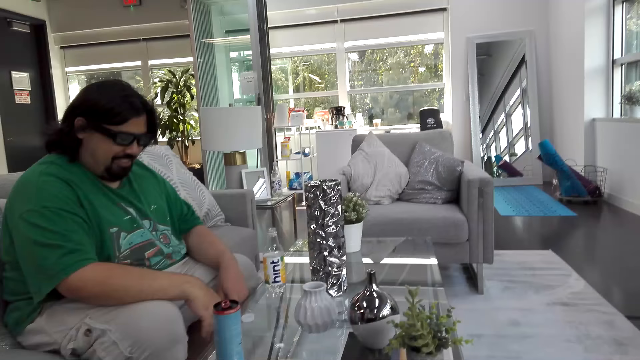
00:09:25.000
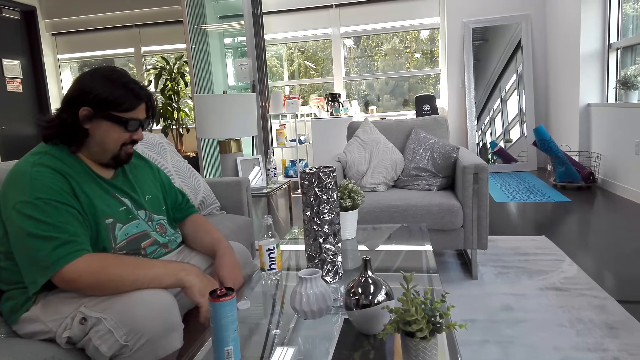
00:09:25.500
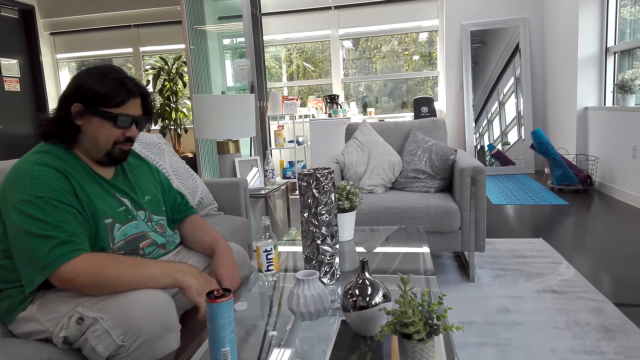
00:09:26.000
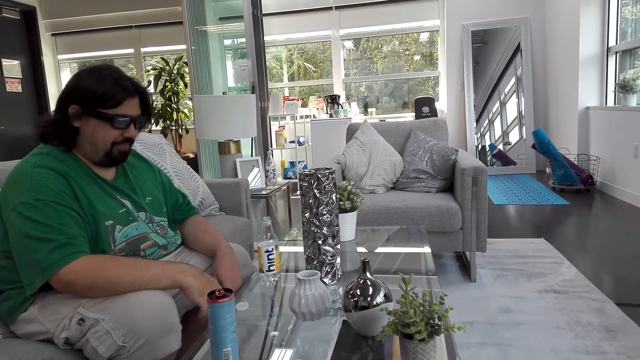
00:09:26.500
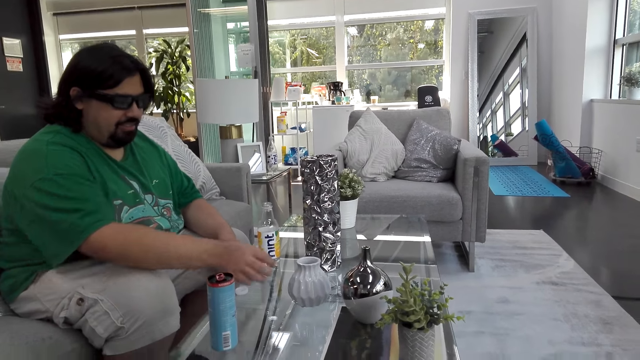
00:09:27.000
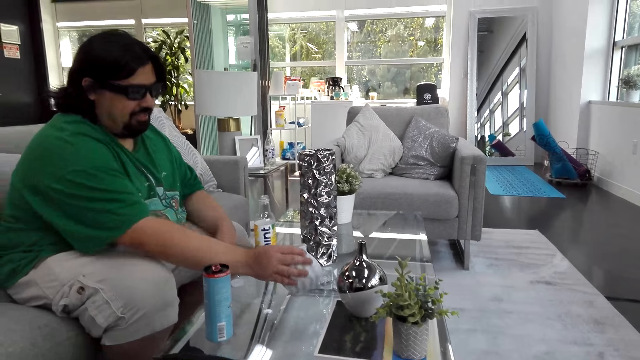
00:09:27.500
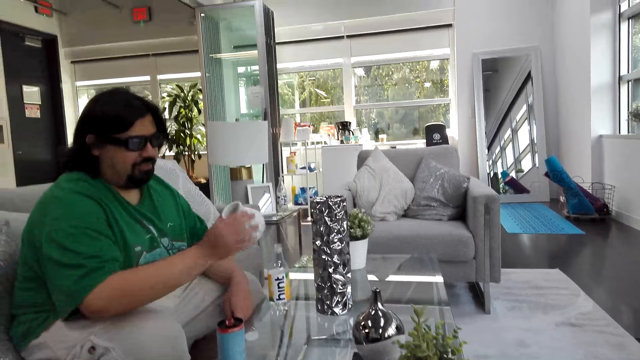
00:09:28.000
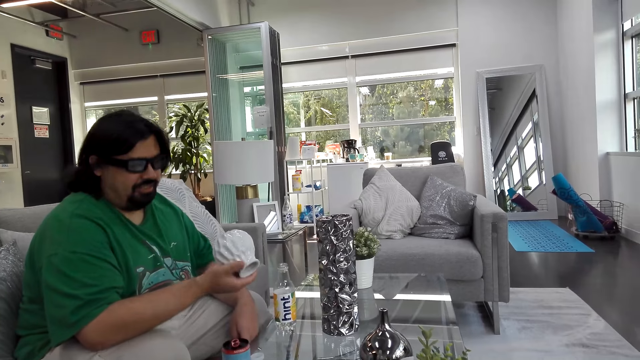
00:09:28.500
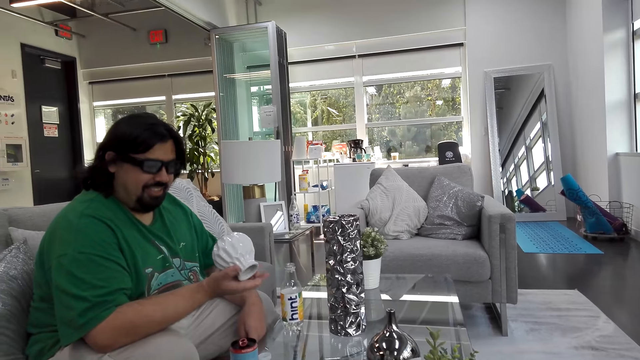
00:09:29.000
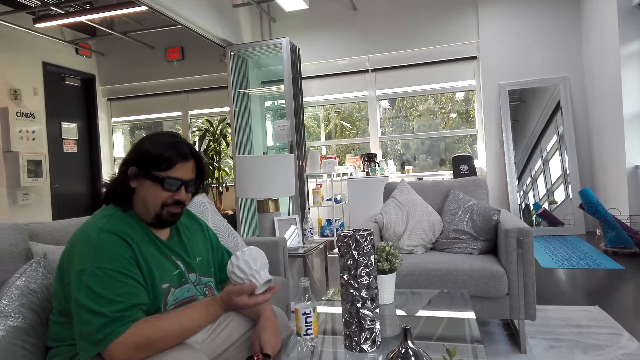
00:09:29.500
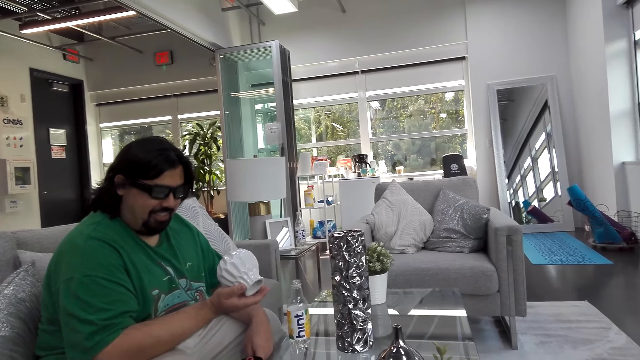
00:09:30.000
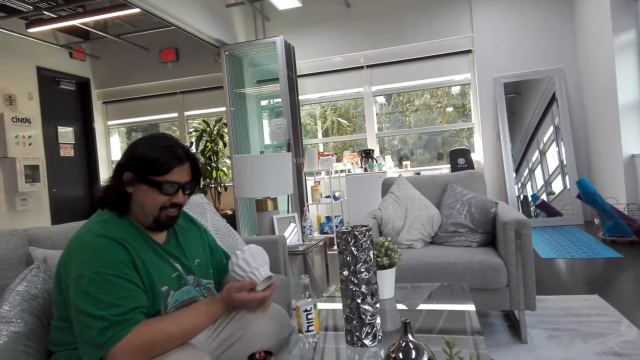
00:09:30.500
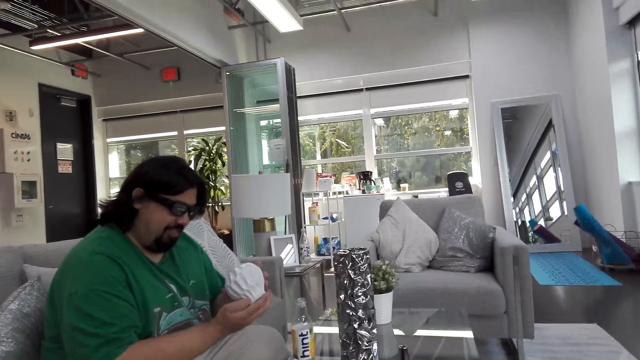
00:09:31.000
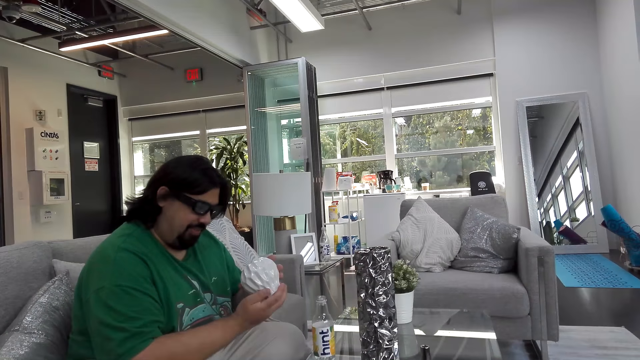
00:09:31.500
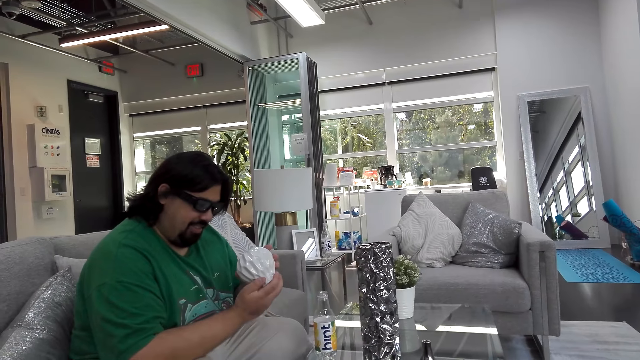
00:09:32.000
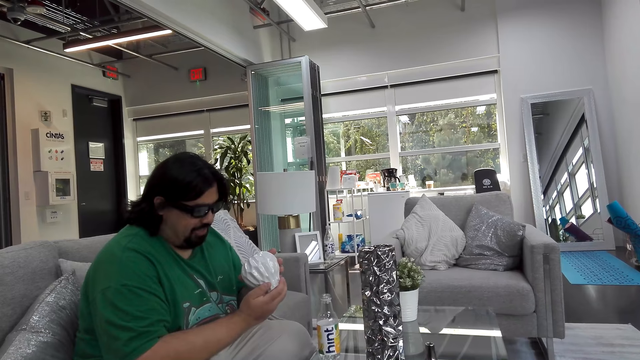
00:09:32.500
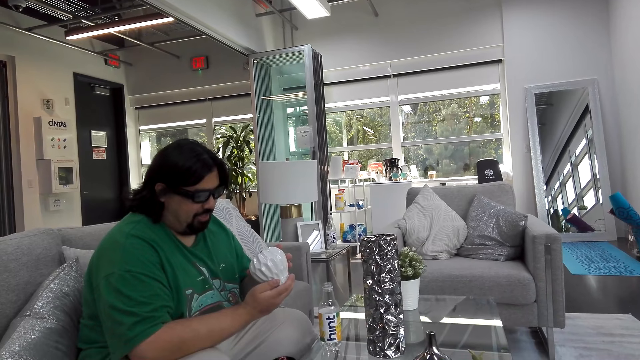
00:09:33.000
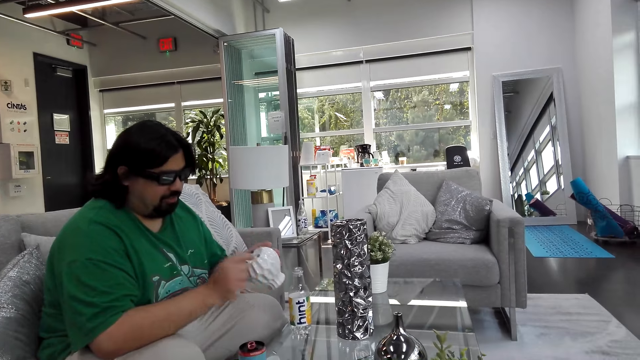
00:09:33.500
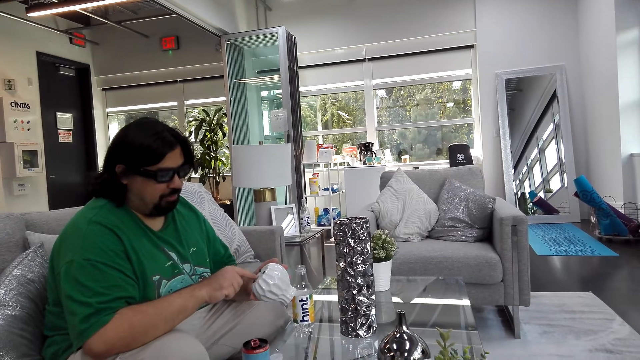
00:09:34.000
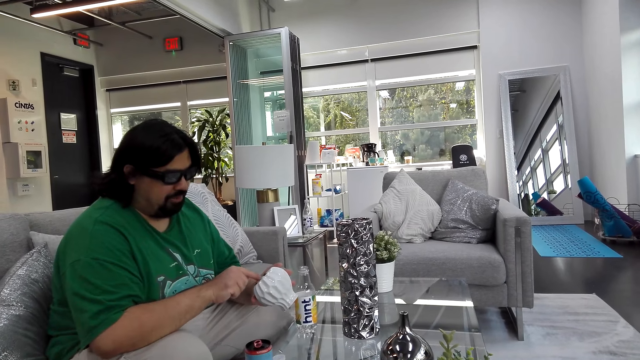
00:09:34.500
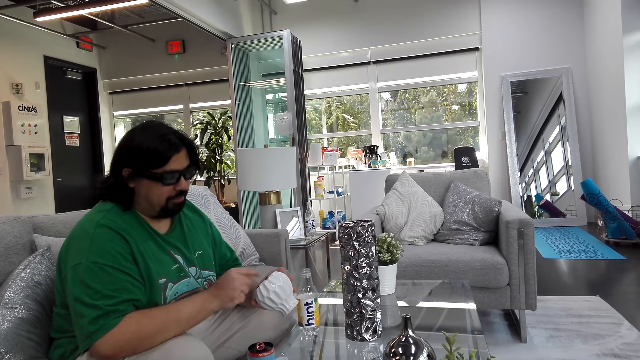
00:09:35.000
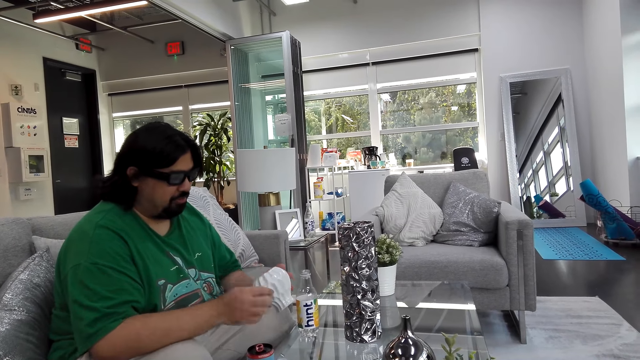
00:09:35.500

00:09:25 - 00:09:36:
A man picks up a vase from the table. The man looks at the vase.

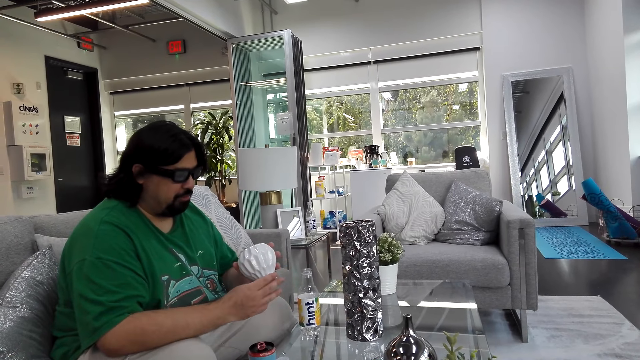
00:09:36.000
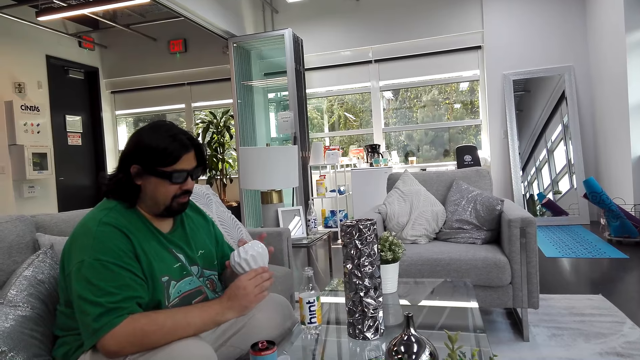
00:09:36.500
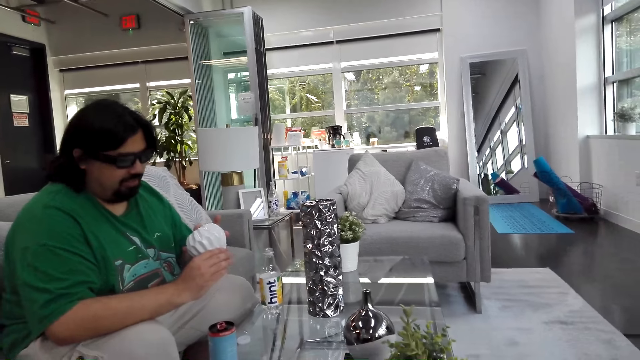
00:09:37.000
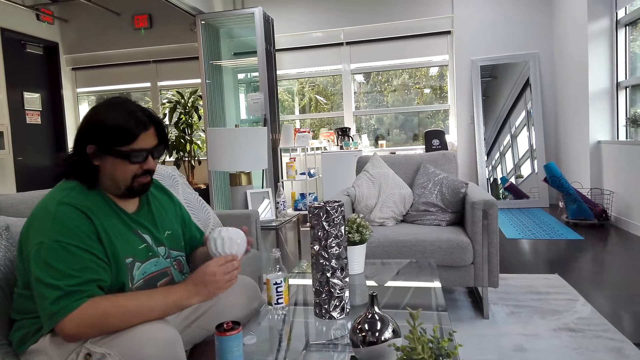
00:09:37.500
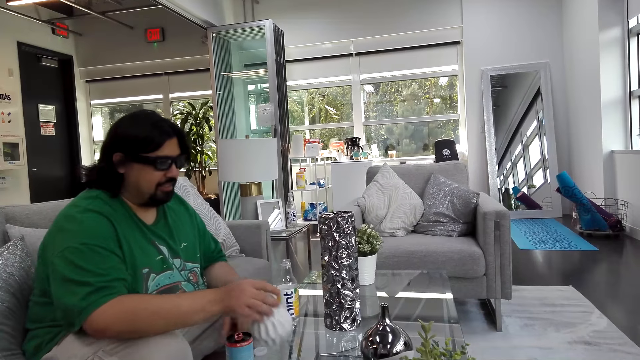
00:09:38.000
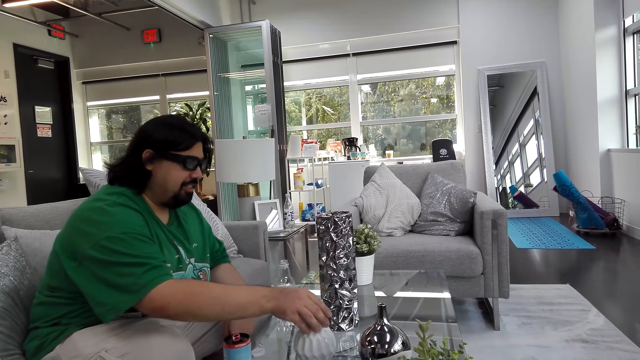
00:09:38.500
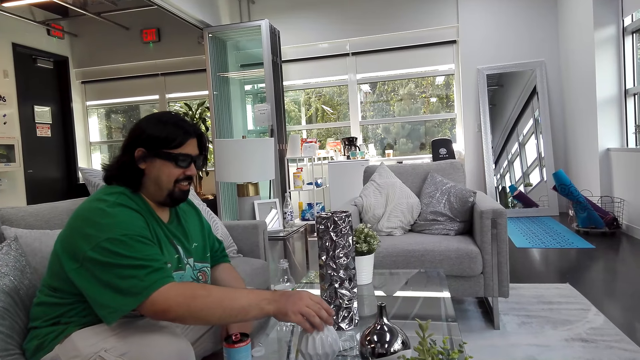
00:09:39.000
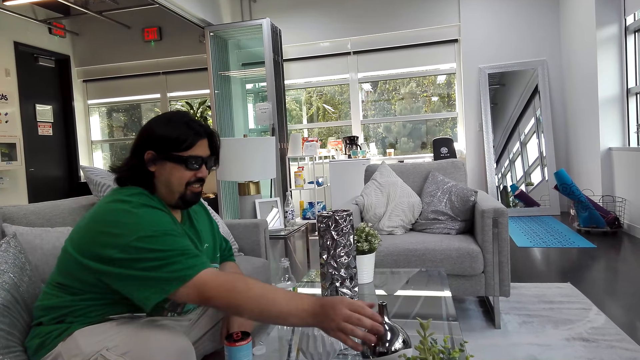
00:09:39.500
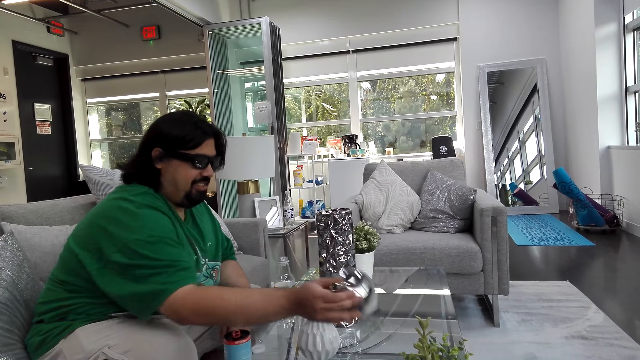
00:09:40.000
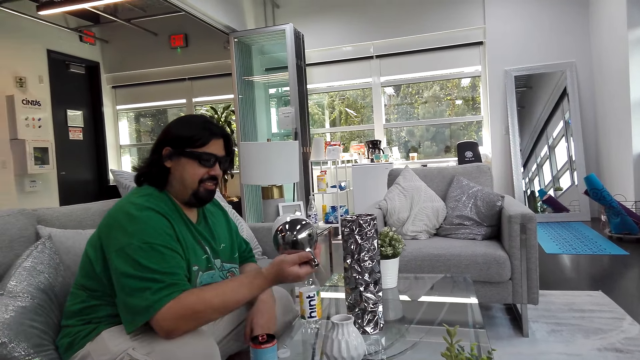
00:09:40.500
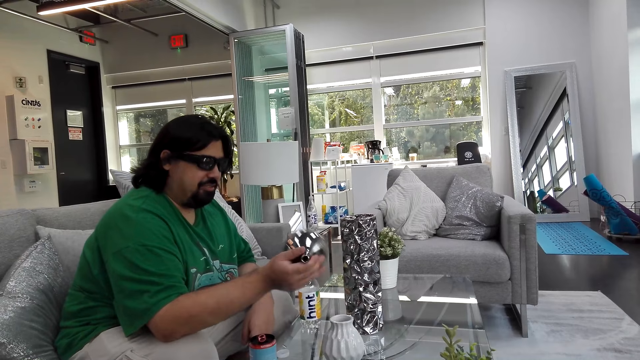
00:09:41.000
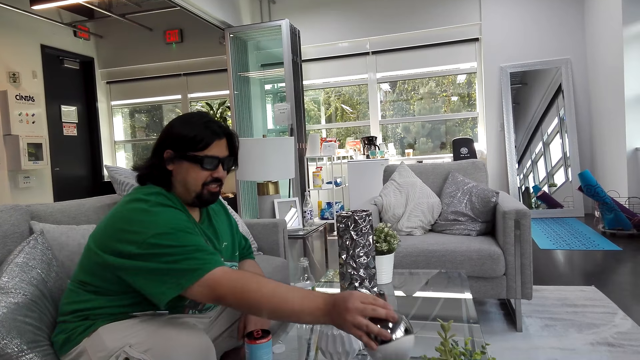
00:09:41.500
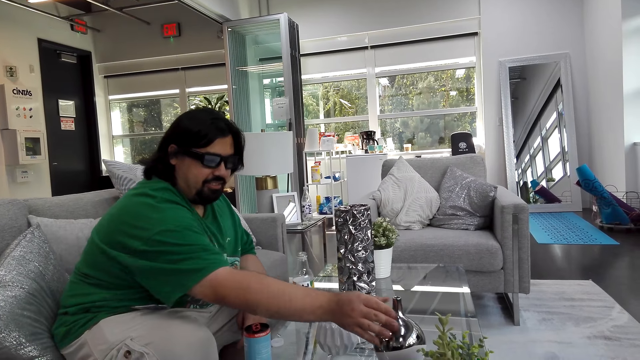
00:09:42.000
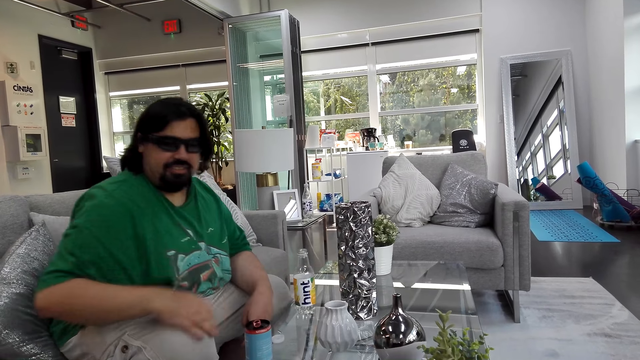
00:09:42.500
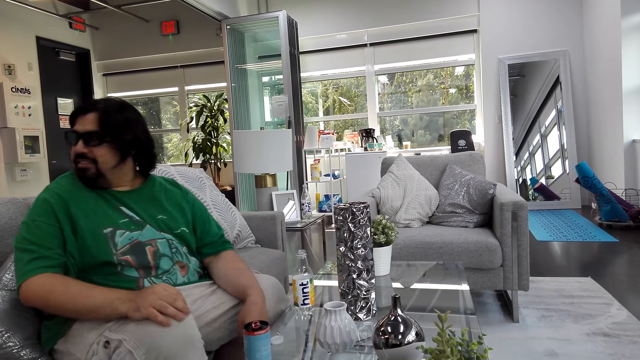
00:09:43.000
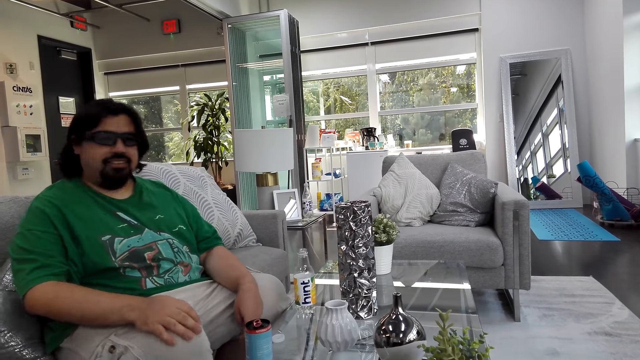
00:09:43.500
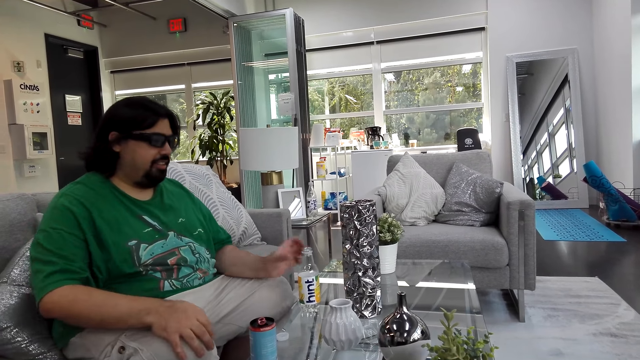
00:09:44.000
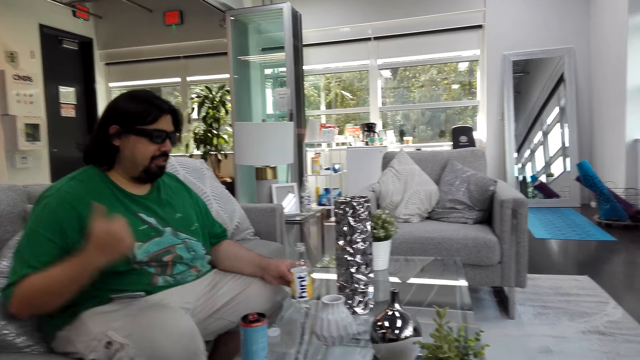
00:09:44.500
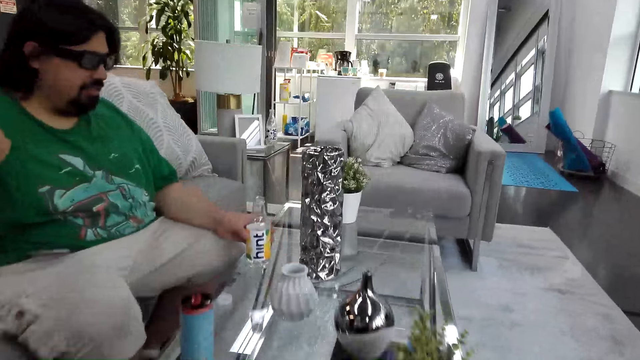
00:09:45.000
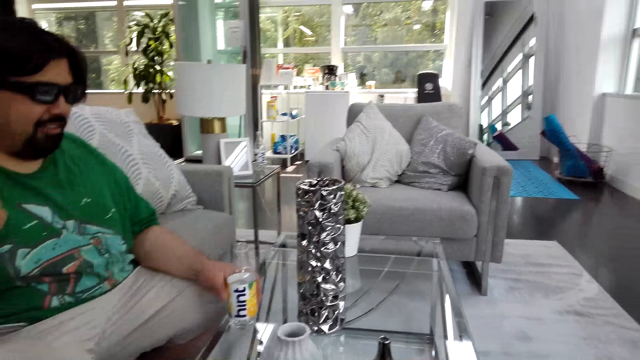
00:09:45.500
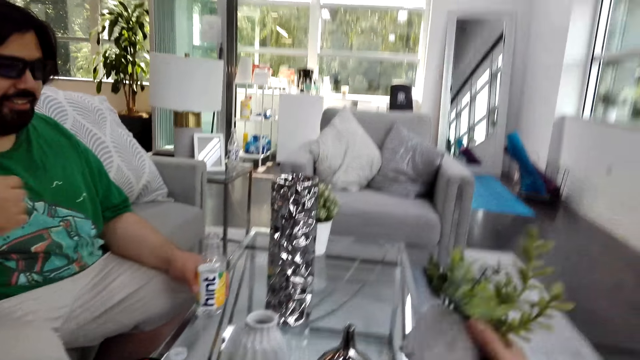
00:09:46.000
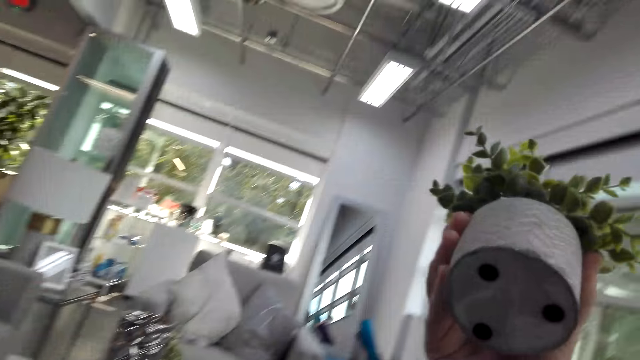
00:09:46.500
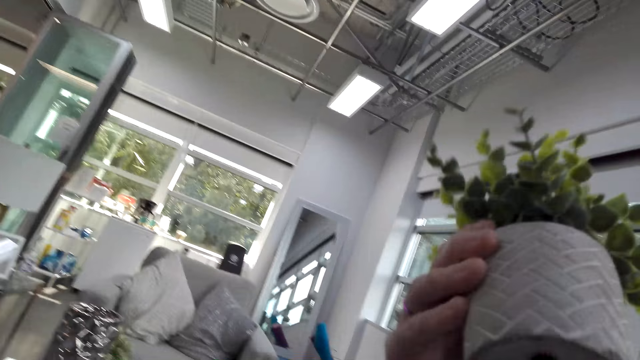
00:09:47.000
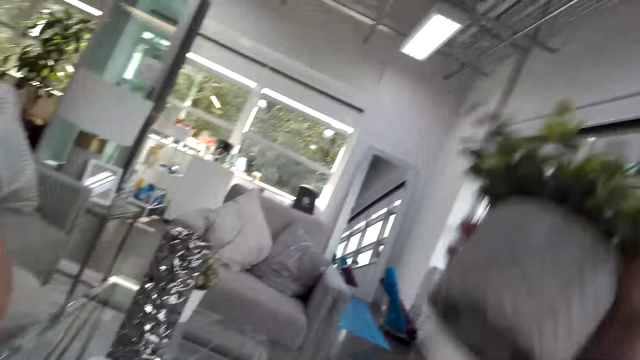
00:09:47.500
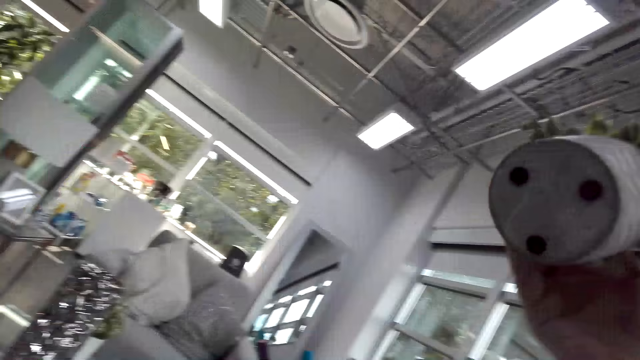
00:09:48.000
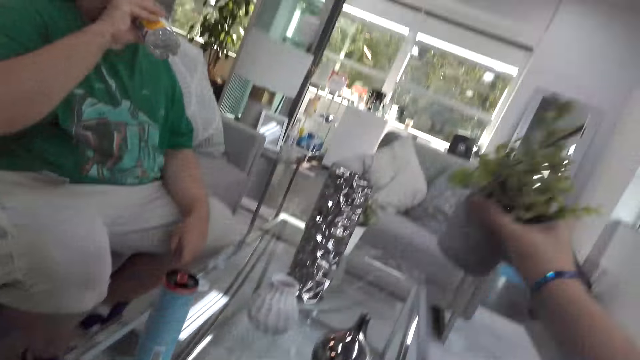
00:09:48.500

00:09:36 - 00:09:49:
A man places the vase on the table. He picks up the vase on the table, looks at the vase, and puts the vase on the table. The man looks around. The man talks with the camera wearer. The camera wearer picks up the flower pot. They hold a flower vase.
